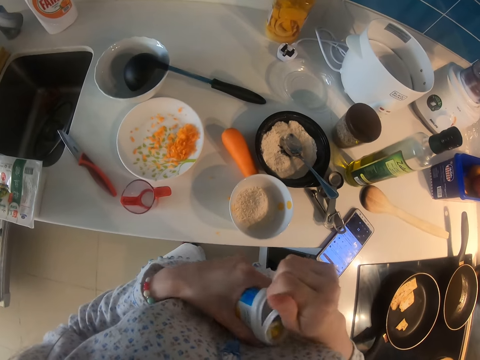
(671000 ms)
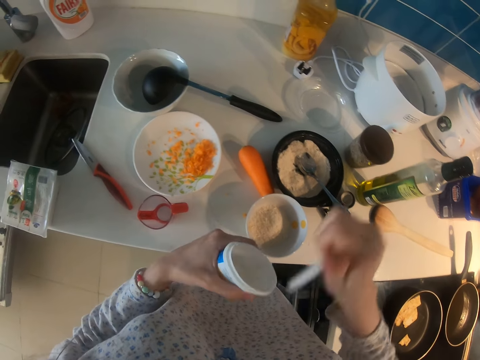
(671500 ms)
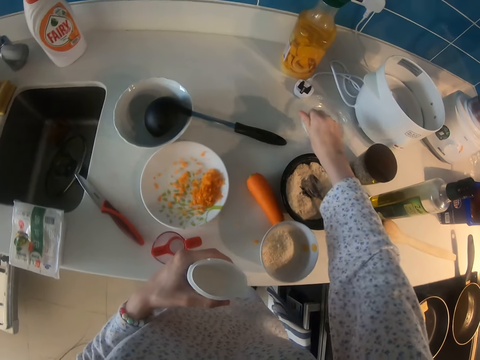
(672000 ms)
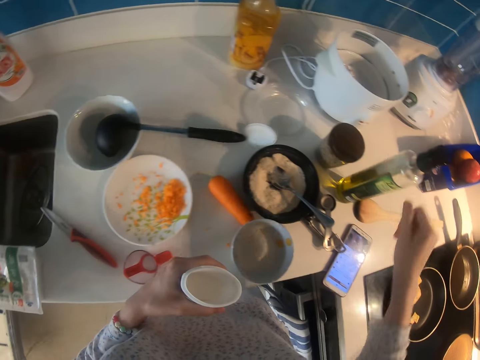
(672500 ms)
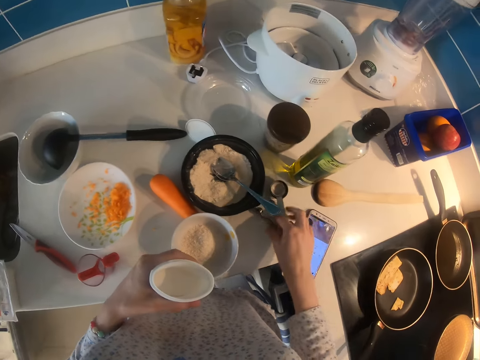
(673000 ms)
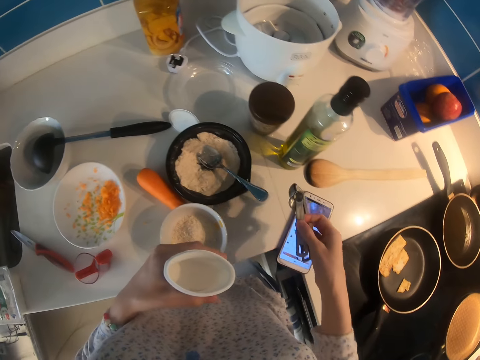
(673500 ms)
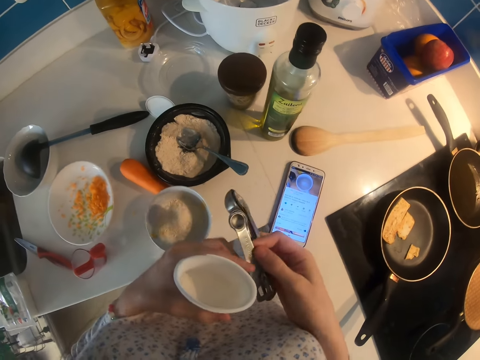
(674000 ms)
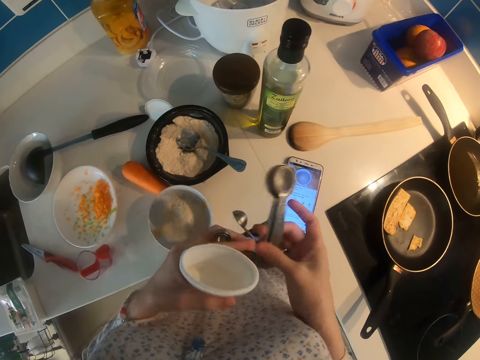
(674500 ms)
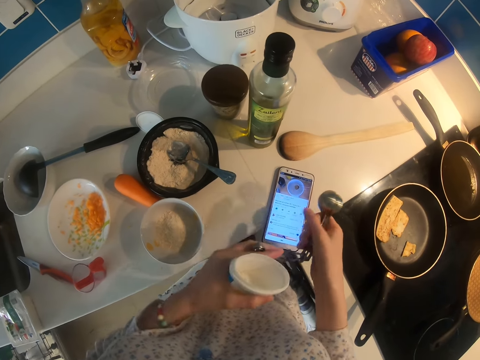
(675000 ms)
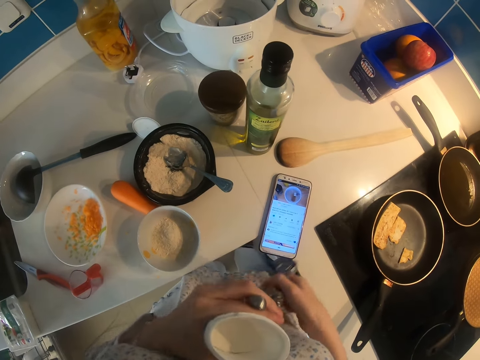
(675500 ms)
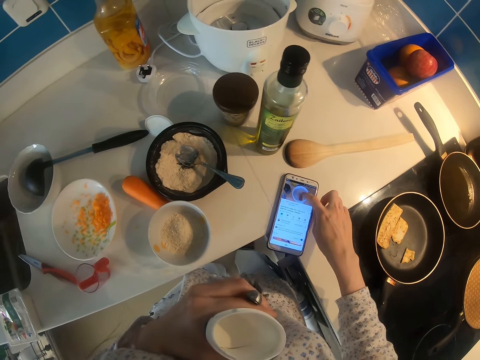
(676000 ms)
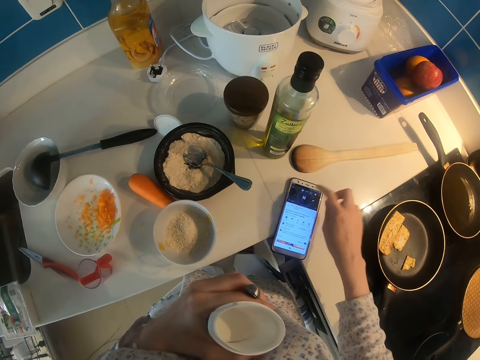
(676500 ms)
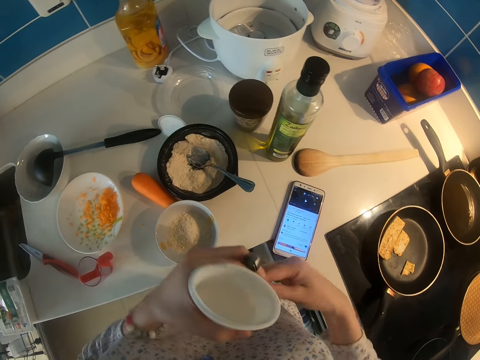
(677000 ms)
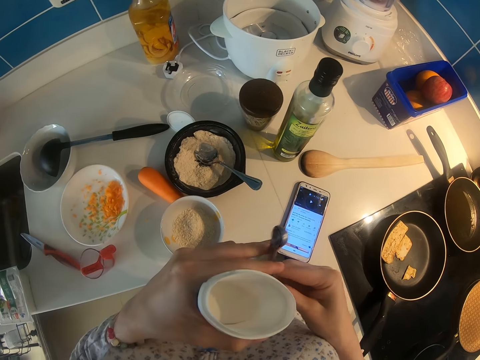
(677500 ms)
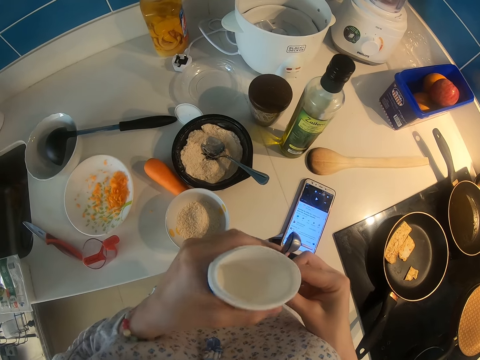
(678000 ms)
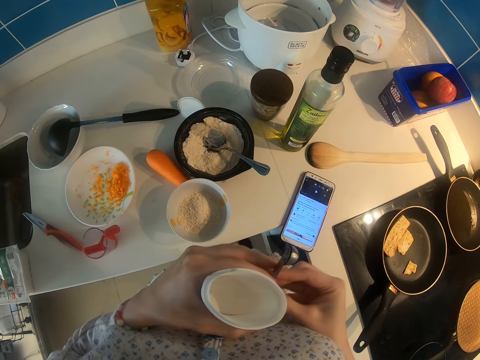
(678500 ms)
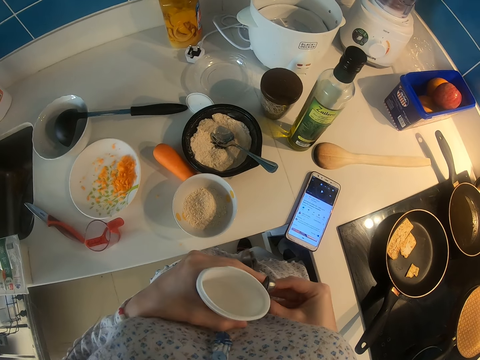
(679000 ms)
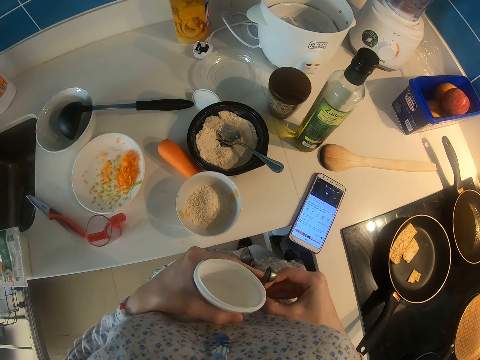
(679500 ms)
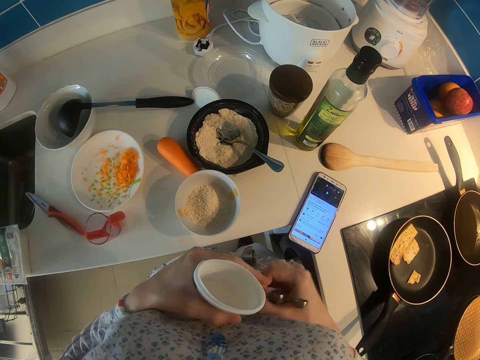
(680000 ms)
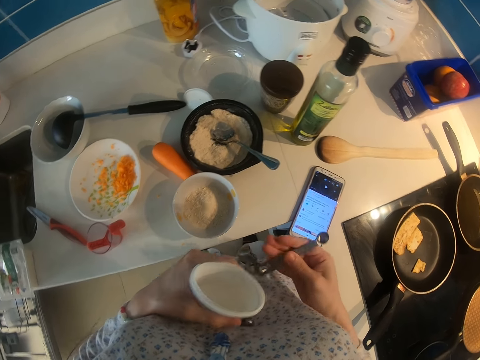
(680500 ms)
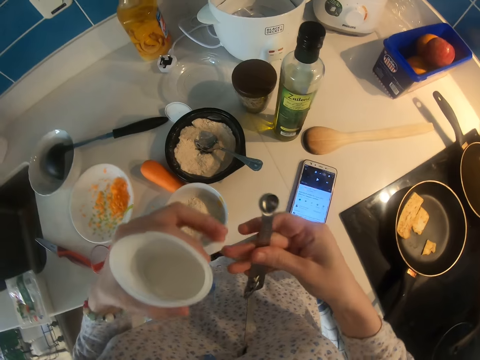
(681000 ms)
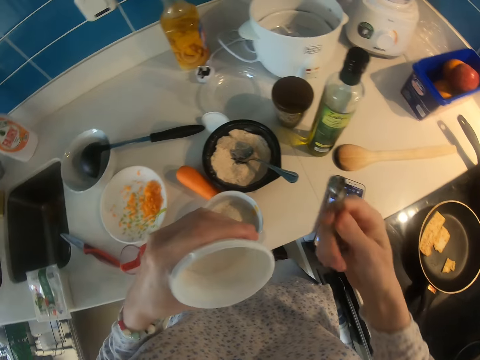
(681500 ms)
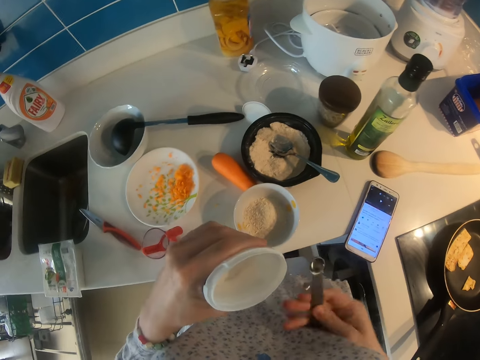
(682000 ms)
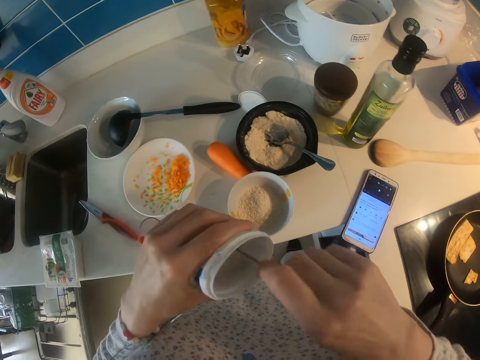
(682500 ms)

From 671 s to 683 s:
The camera wearer opens a tin. They put the tin on the kitchen. They put the lid on the kitchen cabinet. They pick up measuring spoons or a scooper. They touch the phone. They open the scooper.

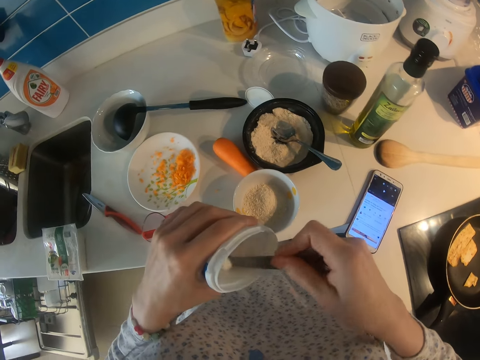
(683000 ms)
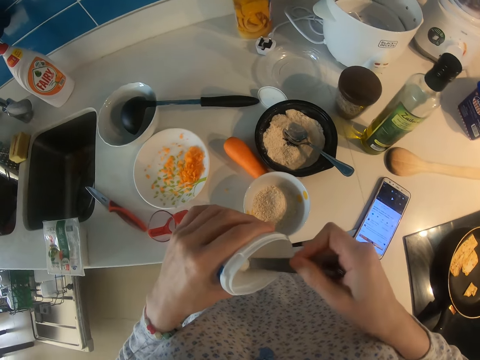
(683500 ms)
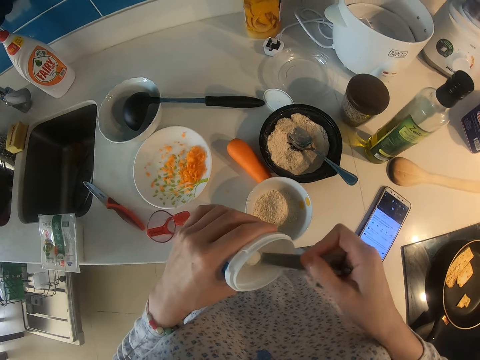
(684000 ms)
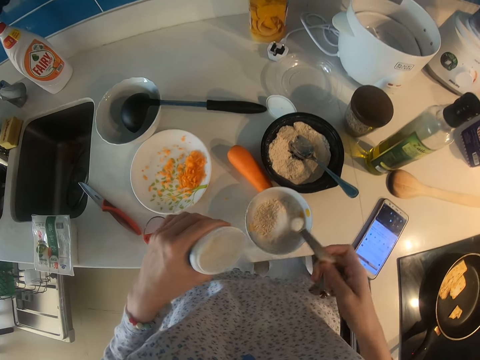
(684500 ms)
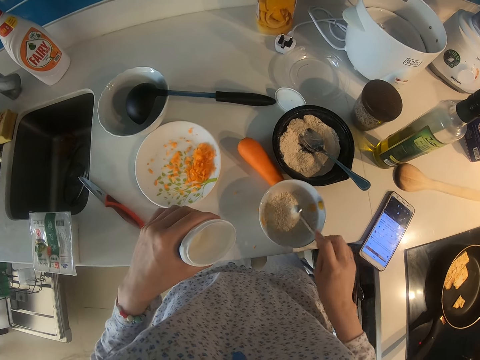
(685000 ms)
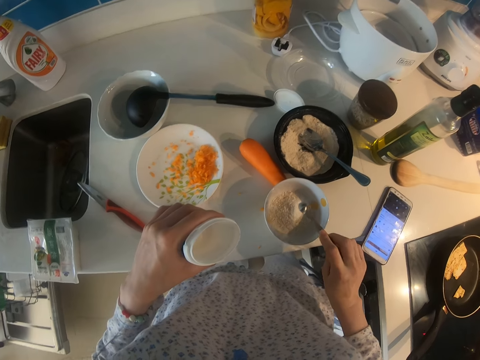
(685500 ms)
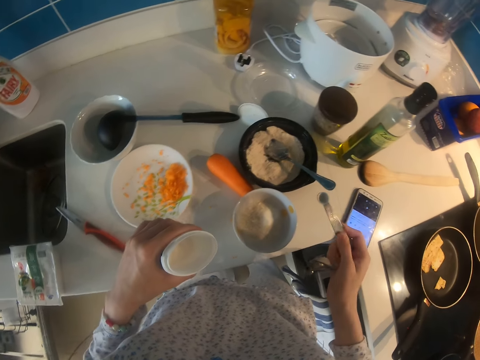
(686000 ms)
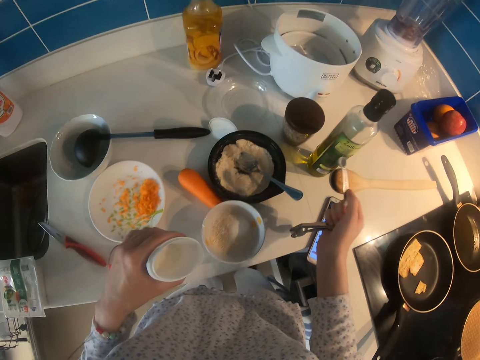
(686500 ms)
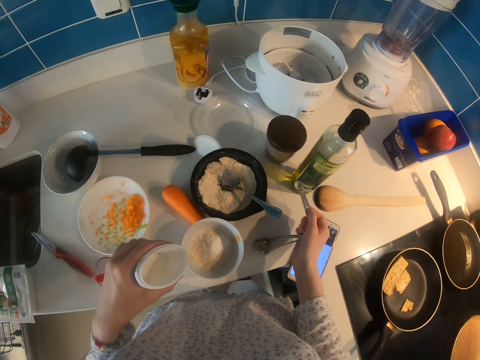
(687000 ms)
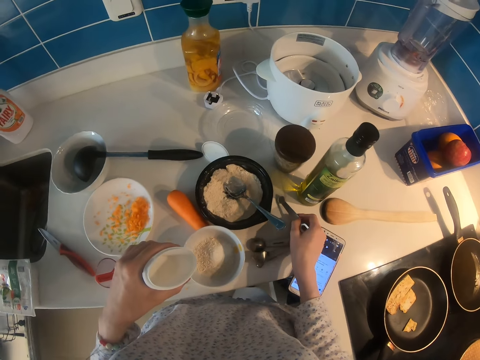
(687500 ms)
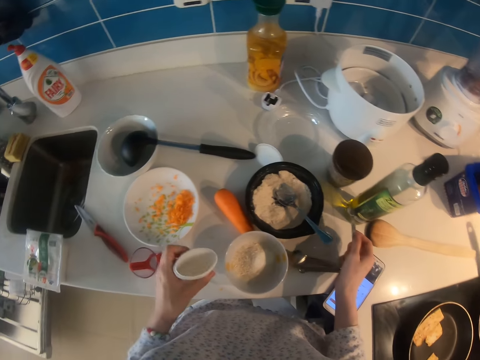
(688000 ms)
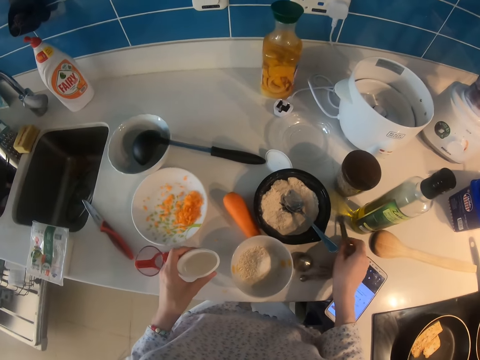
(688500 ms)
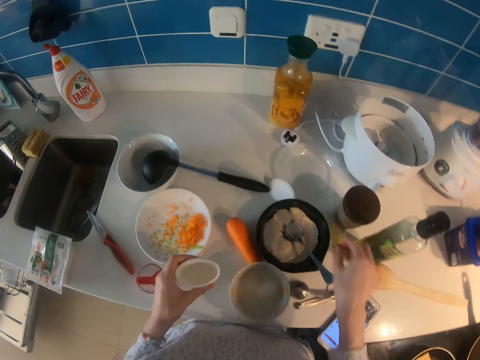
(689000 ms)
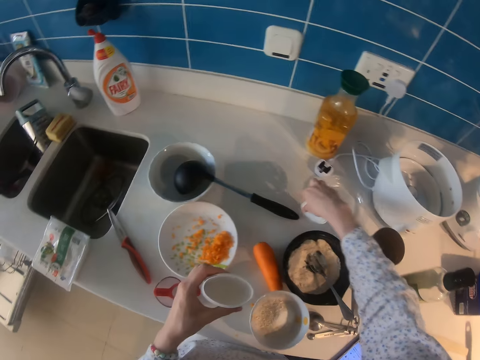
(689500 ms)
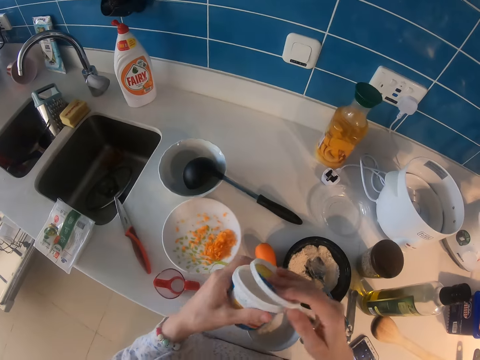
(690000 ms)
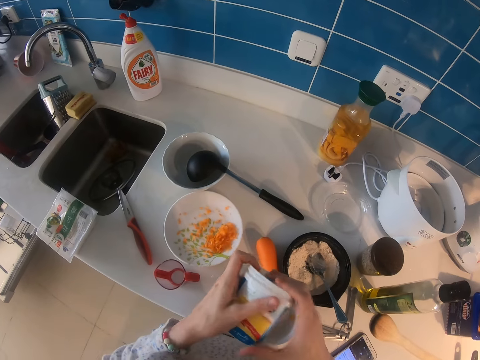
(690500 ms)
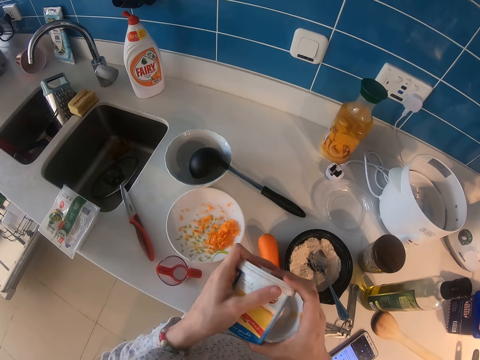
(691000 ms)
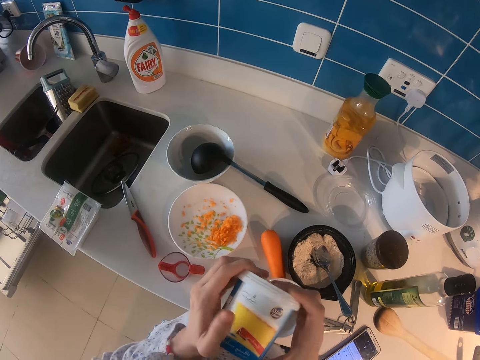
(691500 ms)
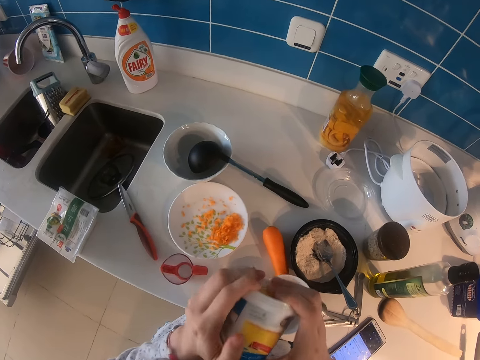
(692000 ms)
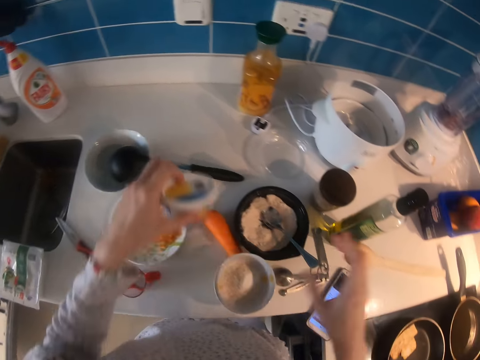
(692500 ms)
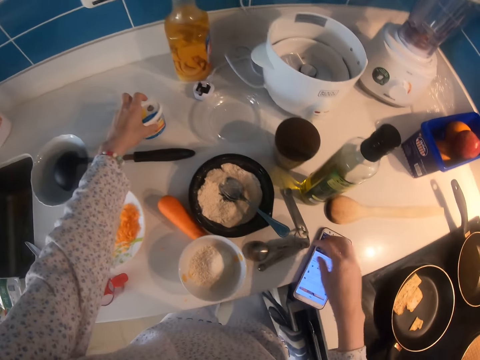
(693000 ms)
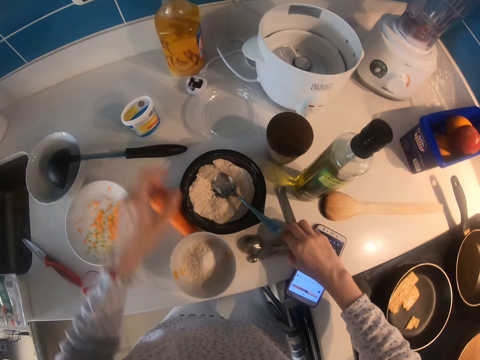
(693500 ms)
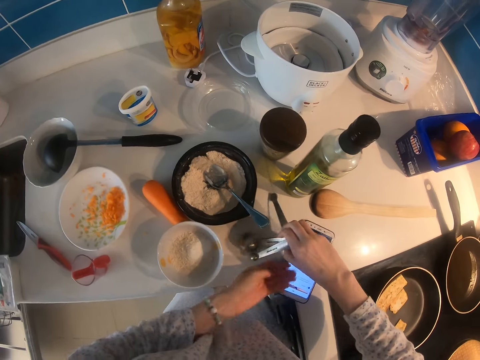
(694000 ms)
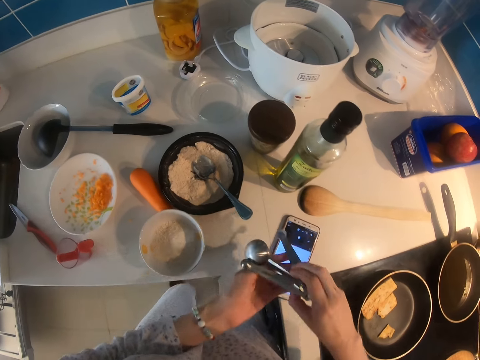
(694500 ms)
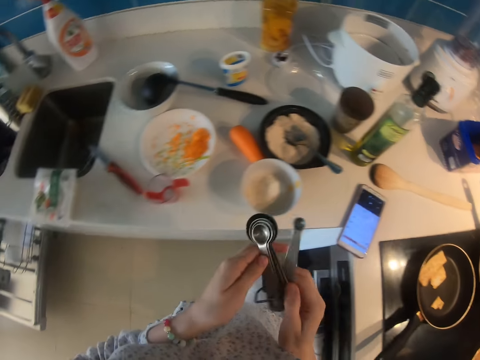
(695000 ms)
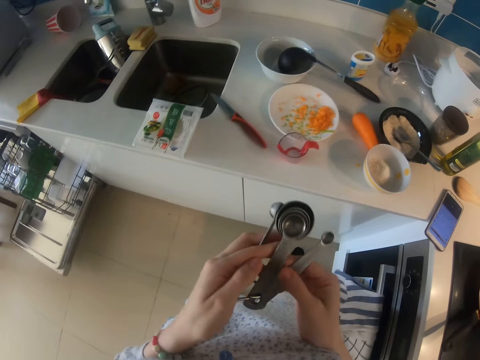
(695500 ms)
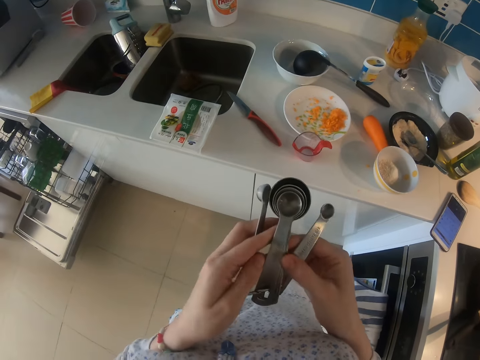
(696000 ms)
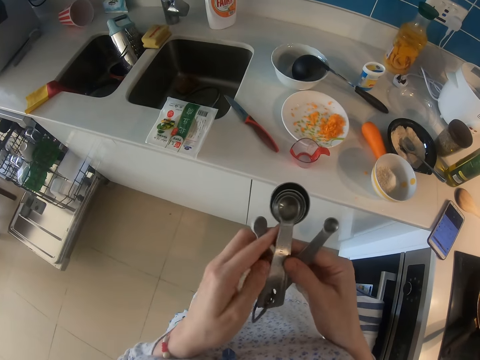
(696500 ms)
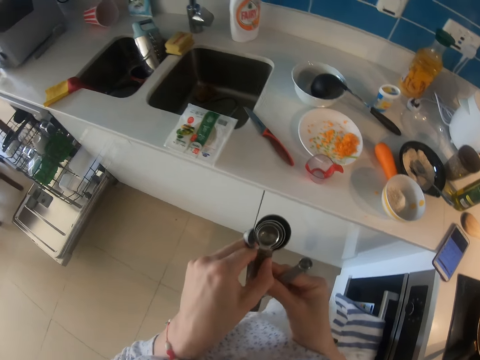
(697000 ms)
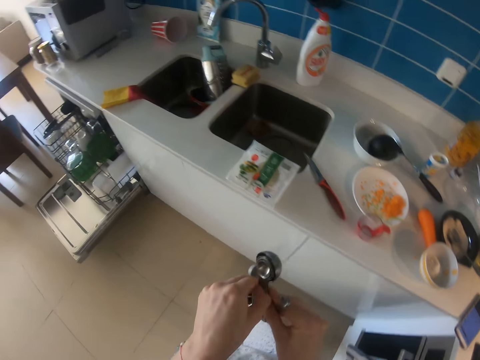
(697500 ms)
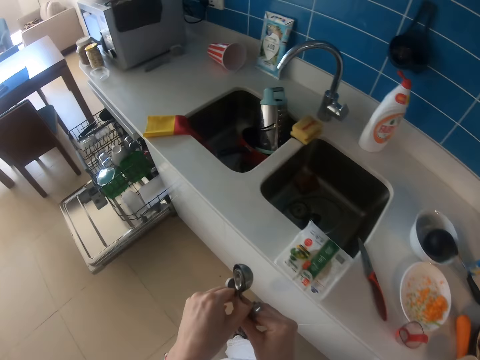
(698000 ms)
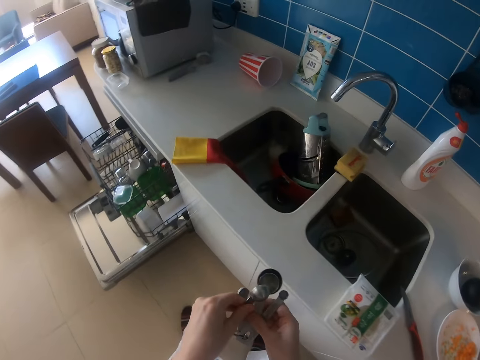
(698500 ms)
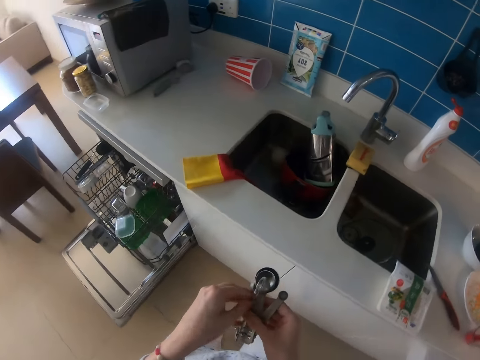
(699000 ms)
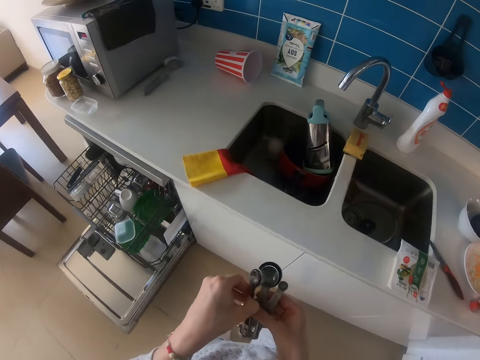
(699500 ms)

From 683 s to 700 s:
The camera wearer scoops baking powder from the container with a spoon. They pour the baking powder in a bowl with the flour. They put the scooper on the kitchen cabinet. They take the lid from the kitchen cabinet. They close a tin with something. They put the tin on the kitchen counter. They take the scooper.
